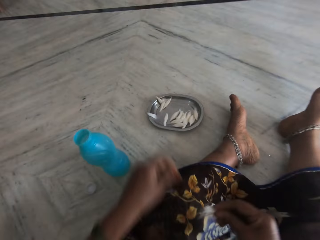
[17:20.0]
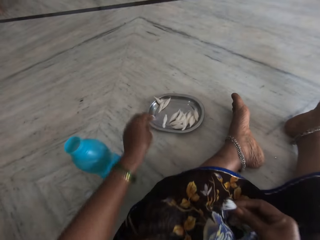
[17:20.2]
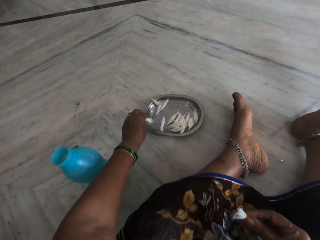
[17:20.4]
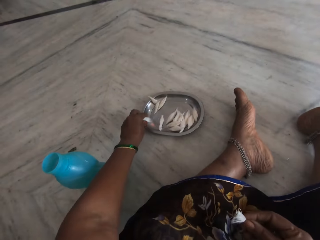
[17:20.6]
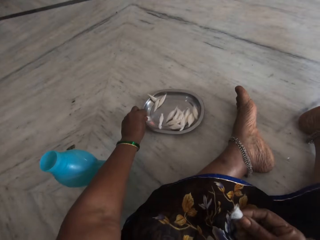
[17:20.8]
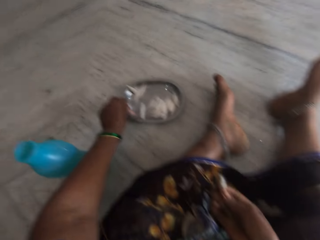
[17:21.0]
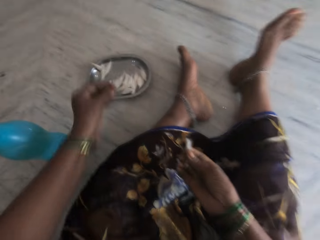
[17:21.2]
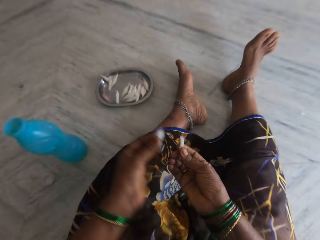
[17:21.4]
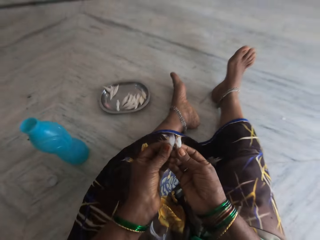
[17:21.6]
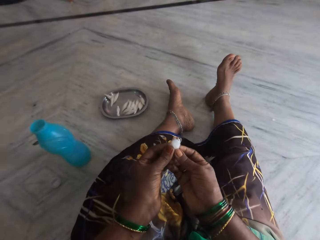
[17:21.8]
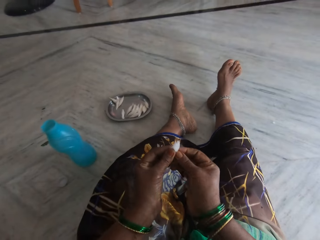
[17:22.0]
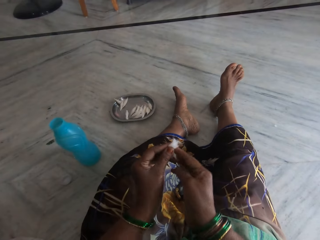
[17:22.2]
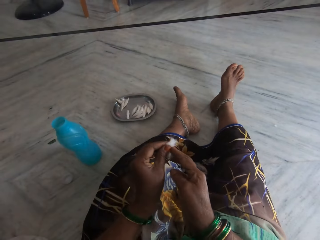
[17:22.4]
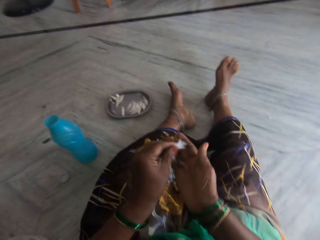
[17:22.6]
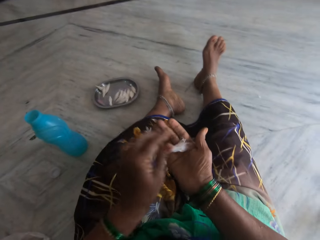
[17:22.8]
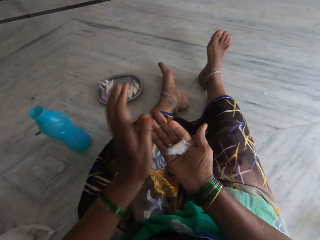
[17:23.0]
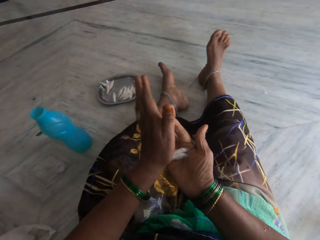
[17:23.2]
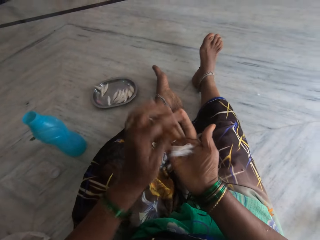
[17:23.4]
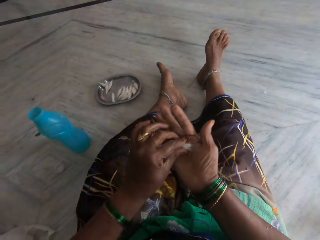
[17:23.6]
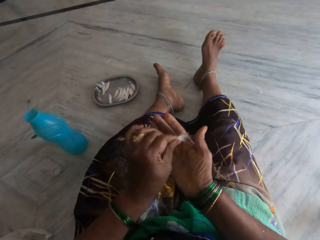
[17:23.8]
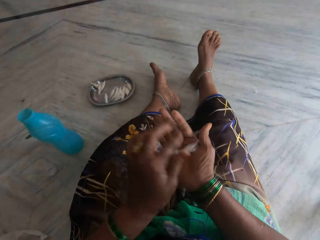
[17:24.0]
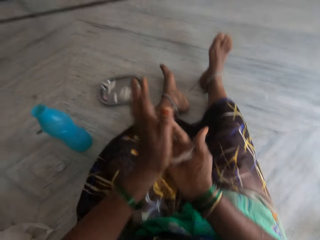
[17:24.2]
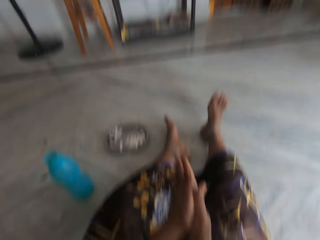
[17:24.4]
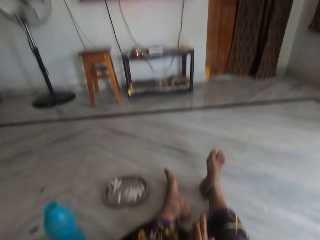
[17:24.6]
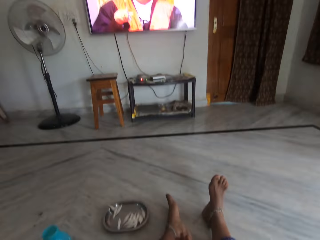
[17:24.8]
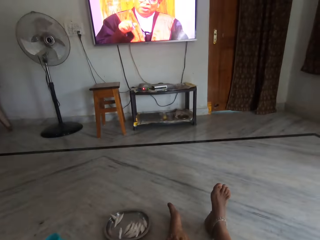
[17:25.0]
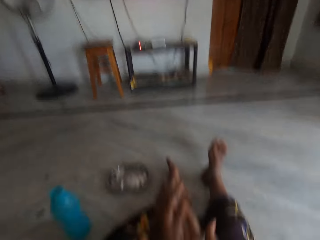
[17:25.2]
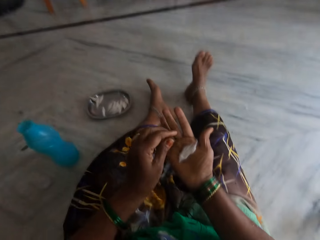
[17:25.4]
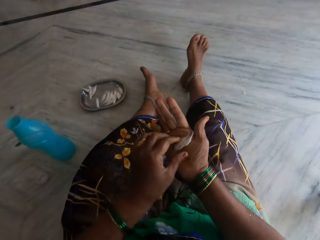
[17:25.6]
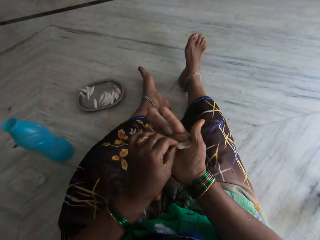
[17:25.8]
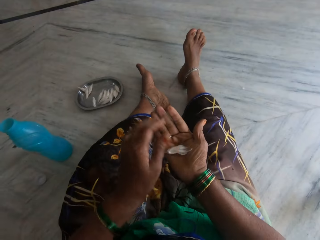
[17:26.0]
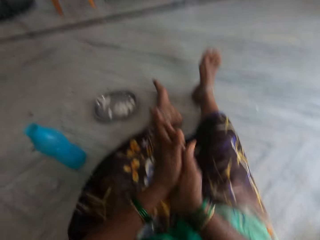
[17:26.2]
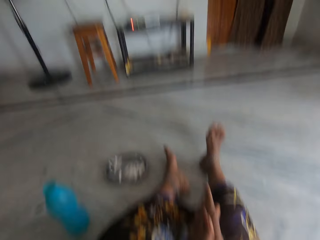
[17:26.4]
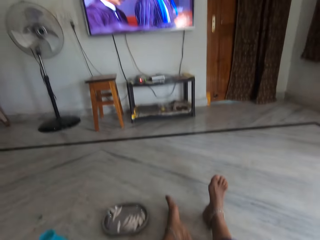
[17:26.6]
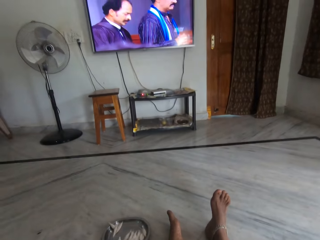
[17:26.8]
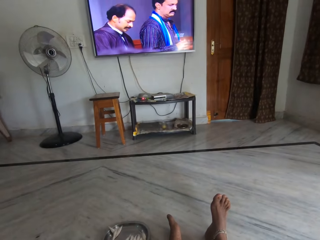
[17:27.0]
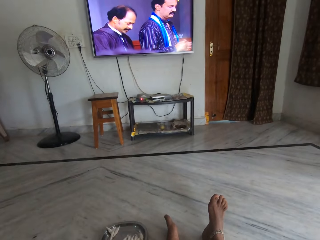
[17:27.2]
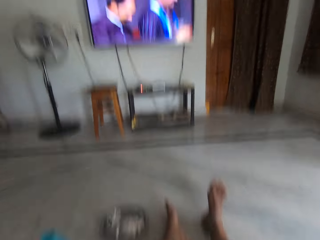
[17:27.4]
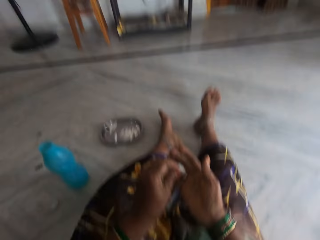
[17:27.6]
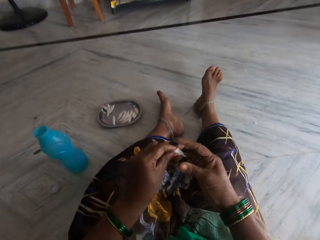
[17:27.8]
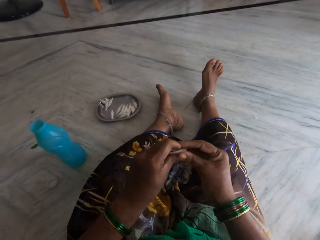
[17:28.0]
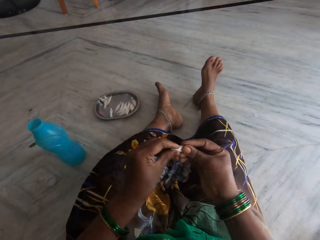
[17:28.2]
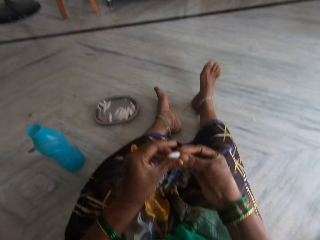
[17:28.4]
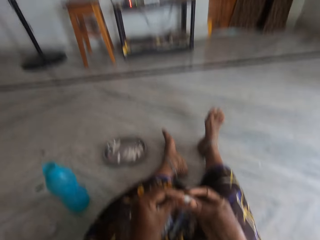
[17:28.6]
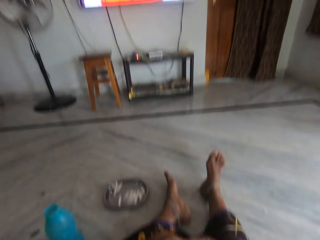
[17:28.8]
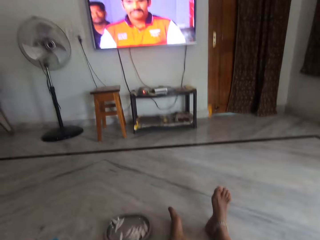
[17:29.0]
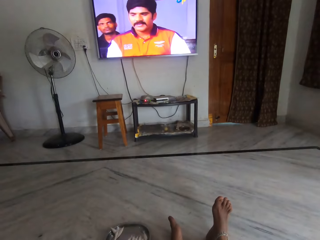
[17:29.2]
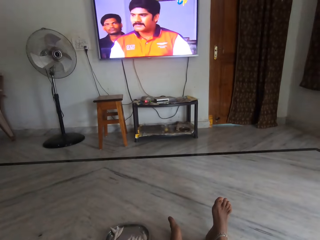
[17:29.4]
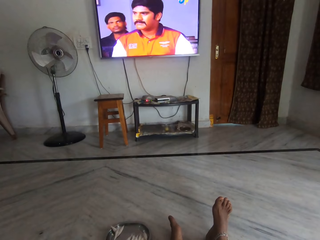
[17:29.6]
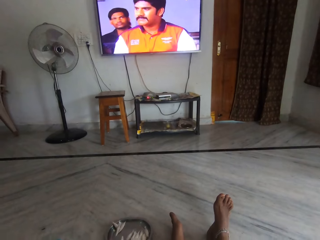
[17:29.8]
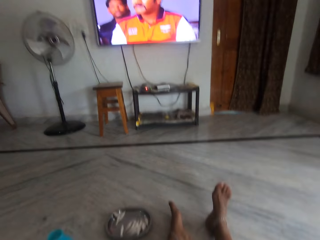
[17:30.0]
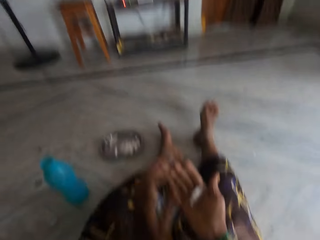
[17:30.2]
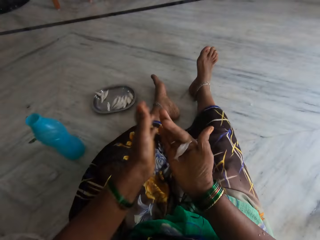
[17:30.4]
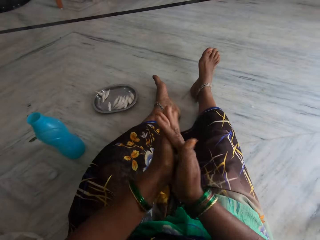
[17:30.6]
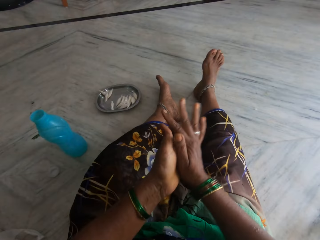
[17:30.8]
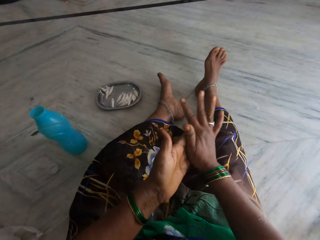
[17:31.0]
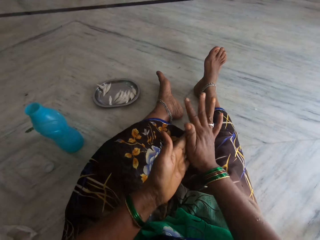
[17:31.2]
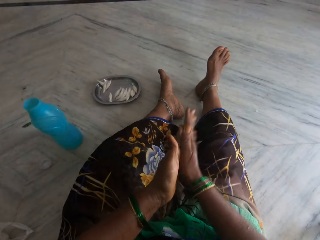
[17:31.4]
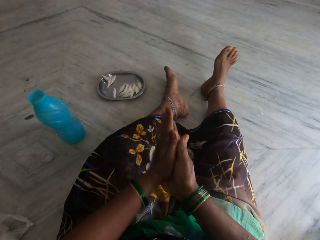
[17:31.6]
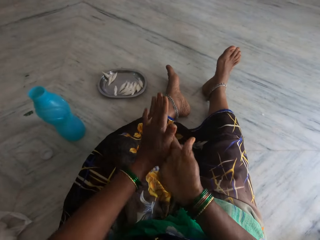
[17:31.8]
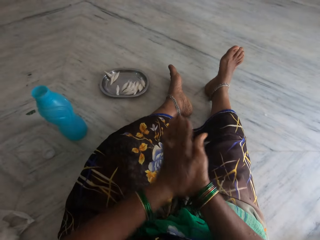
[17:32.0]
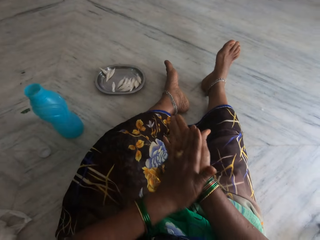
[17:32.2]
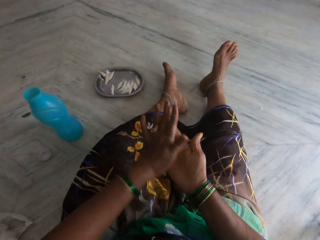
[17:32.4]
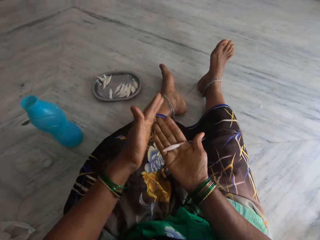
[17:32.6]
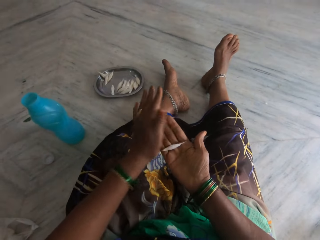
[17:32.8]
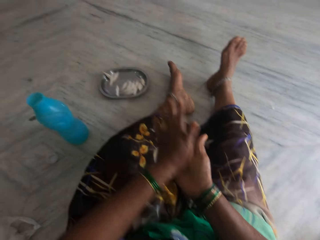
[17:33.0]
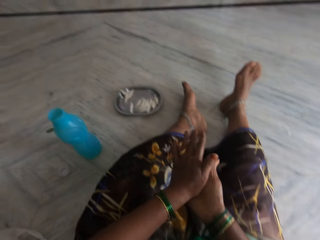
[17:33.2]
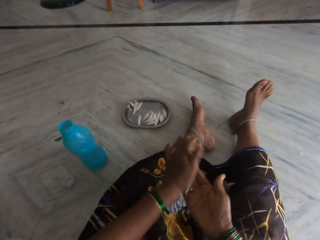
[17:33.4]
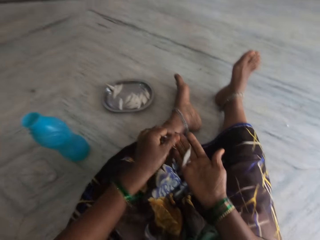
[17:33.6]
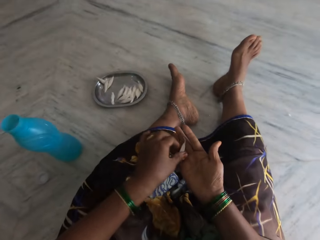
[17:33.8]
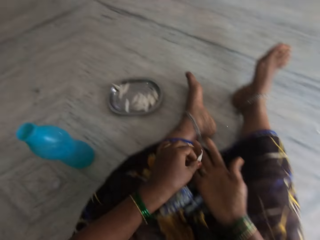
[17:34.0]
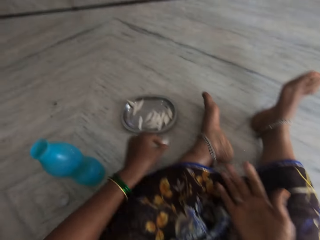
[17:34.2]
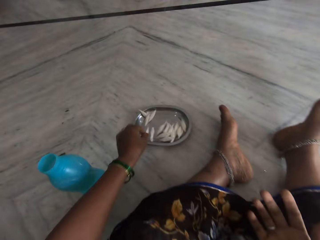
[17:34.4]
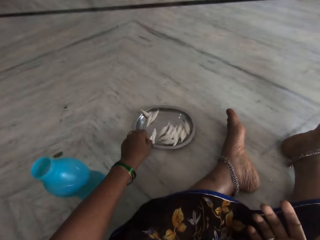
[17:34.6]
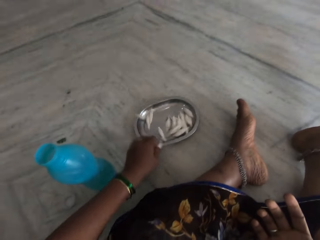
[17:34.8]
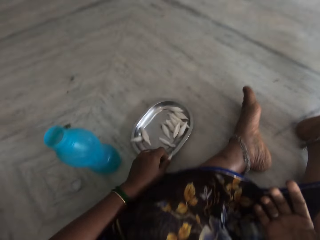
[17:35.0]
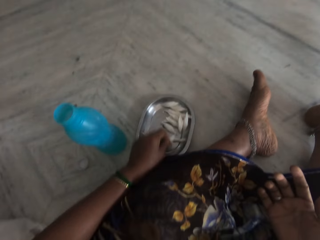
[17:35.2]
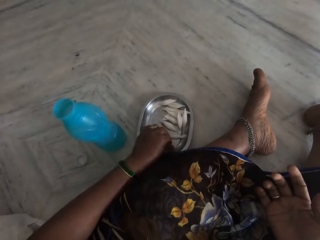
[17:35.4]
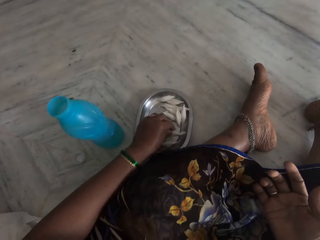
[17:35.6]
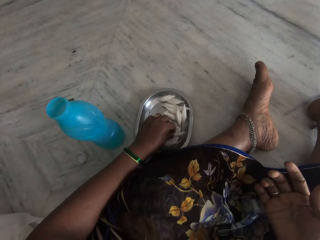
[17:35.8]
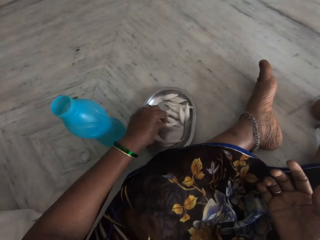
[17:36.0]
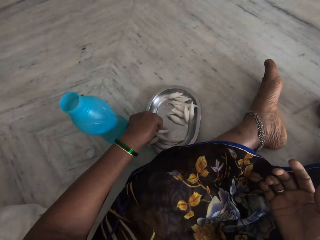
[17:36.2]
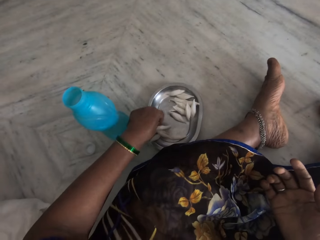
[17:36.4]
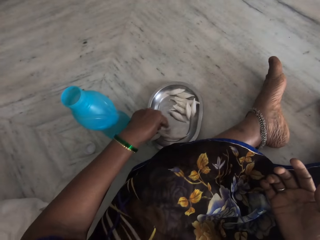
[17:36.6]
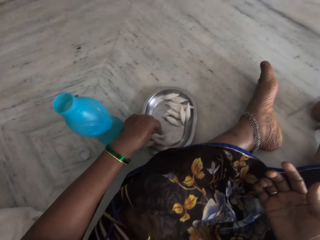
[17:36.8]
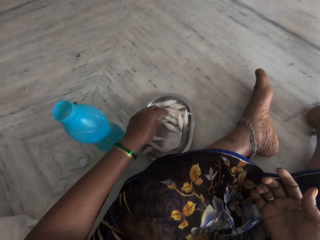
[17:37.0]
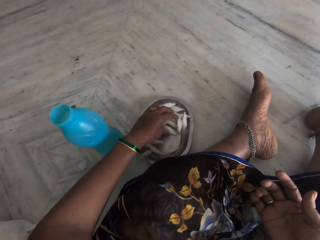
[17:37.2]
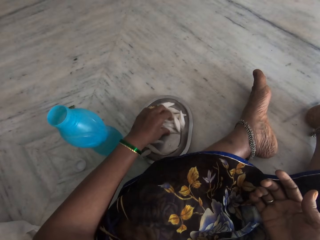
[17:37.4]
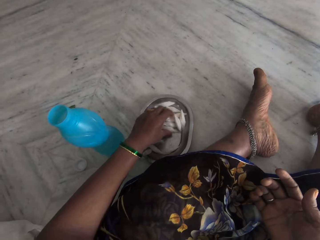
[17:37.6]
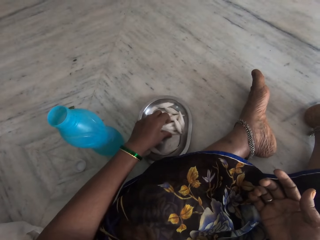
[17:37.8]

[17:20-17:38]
The camera wearer stares at the plate. She picks up a cotton from the metal plate. She stares at the cotton. She puts the cotton on her hand. She rolls the cotton in her palms. She inspects the cotton. She stares at the TV. She inspects the cotton. She rolls the cotton on her hand. She stares at the TV. She stares at her hand. She stares at the TV. She rolls the cotton on her hand. She drags the metal plate. She drops the cotton in the metal plate. She inspects the cotton.
